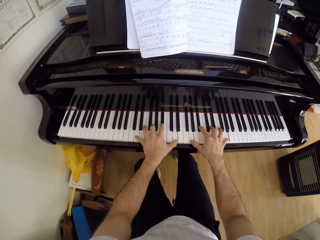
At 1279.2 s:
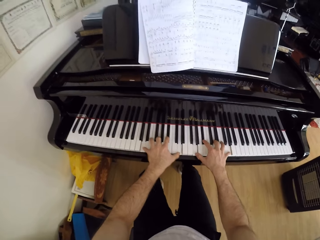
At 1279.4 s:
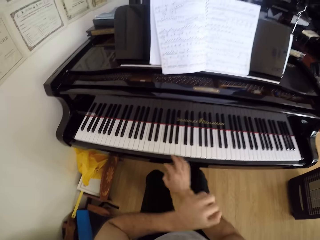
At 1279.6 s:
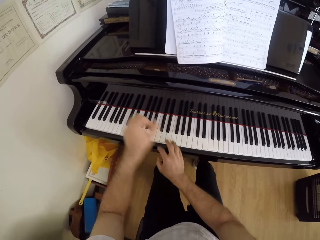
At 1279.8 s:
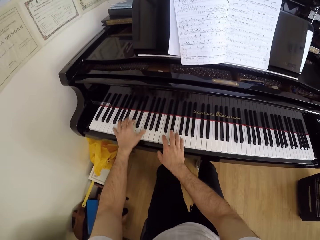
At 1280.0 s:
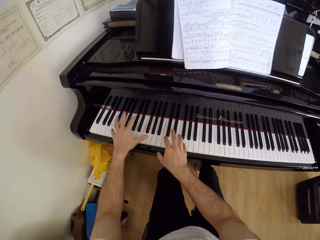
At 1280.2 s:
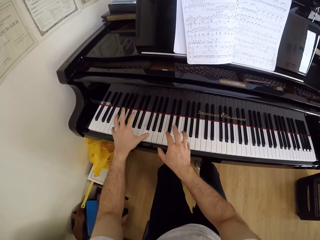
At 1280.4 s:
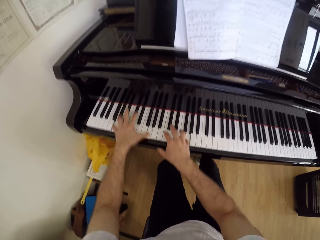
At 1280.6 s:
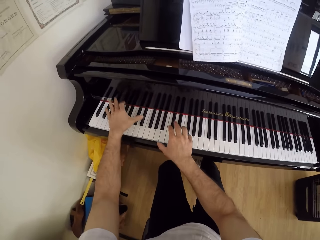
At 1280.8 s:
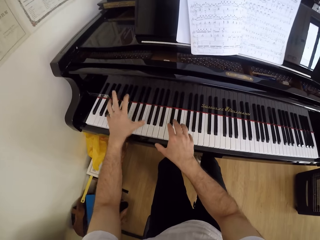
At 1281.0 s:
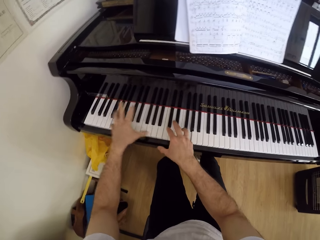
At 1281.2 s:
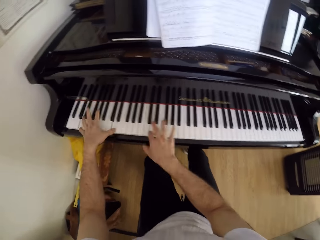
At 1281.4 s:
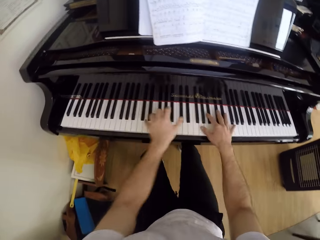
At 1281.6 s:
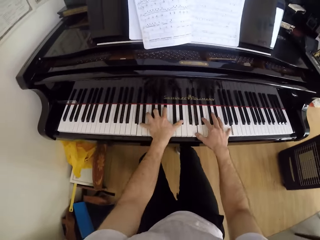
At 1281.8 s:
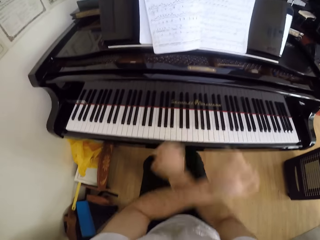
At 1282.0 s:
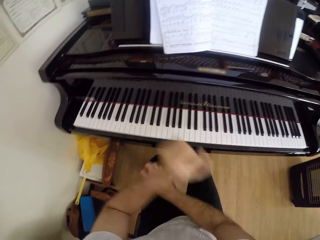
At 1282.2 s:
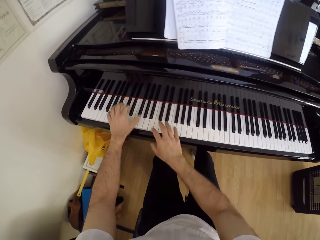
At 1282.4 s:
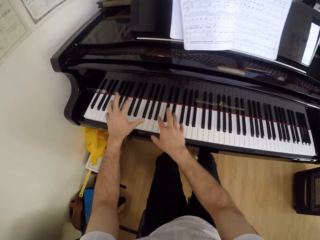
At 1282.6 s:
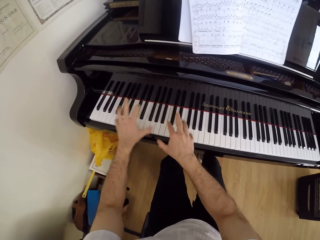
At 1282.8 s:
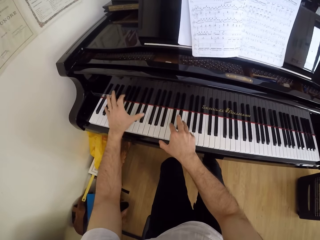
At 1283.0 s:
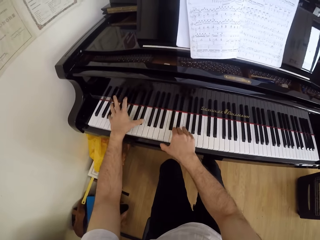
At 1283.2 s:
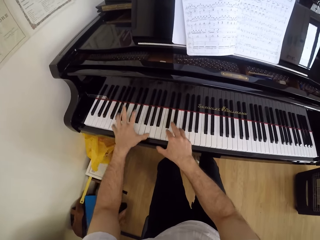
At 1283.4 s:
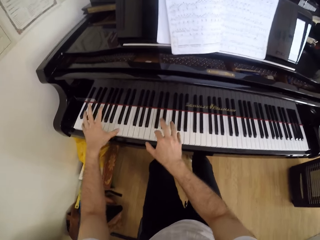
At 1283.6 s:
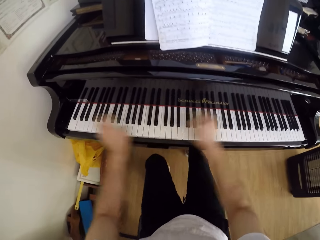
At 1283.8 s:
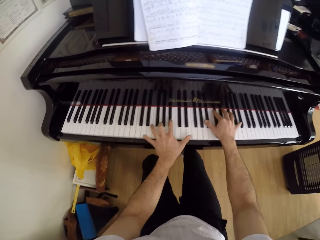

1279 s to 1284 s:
The camera wearer plays the piano with both hands.

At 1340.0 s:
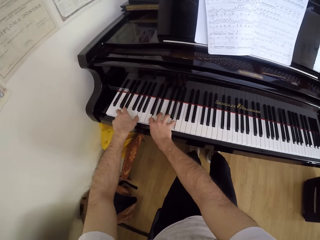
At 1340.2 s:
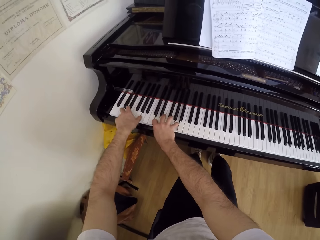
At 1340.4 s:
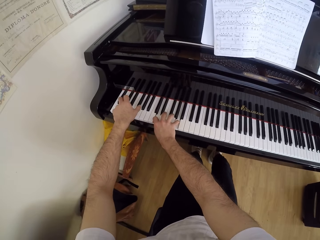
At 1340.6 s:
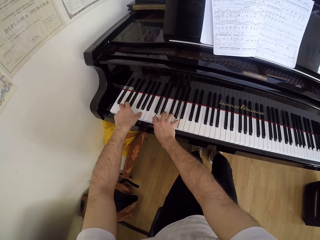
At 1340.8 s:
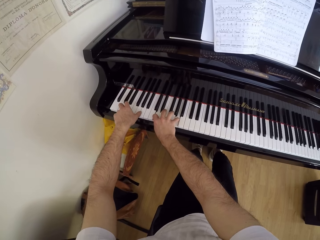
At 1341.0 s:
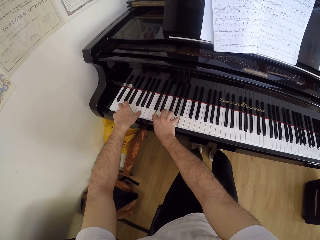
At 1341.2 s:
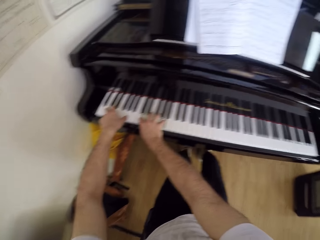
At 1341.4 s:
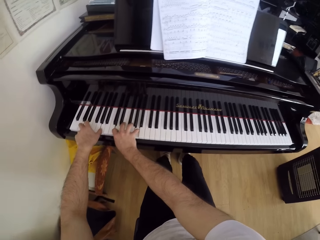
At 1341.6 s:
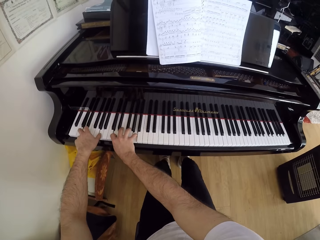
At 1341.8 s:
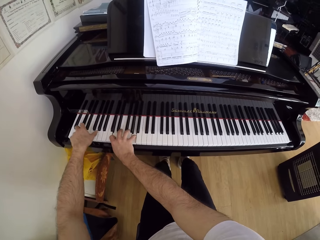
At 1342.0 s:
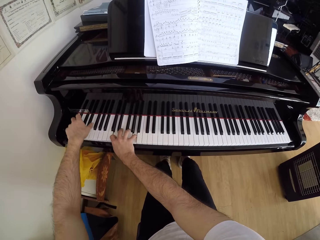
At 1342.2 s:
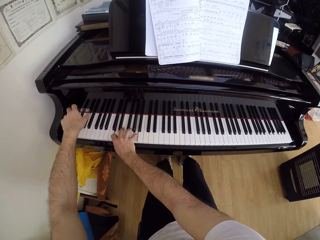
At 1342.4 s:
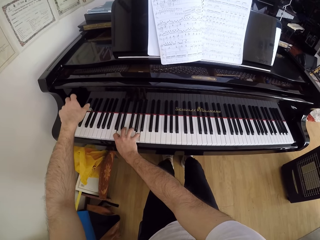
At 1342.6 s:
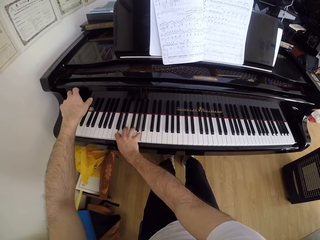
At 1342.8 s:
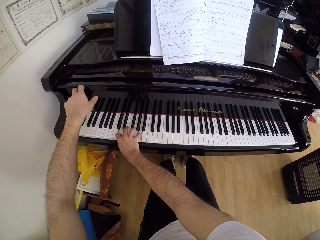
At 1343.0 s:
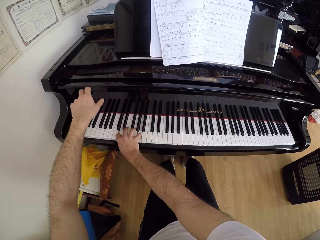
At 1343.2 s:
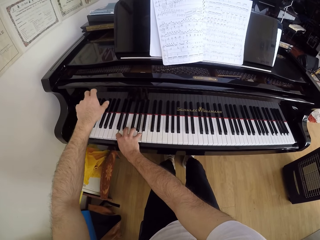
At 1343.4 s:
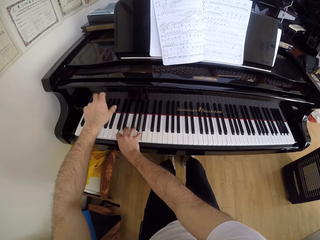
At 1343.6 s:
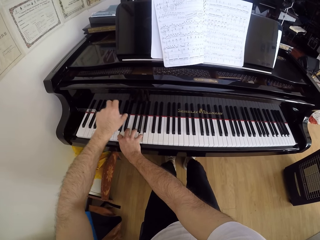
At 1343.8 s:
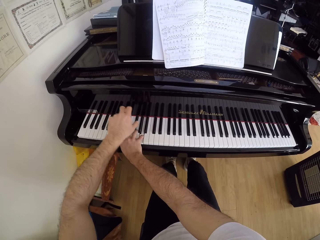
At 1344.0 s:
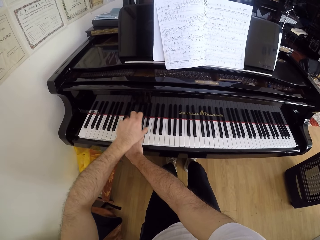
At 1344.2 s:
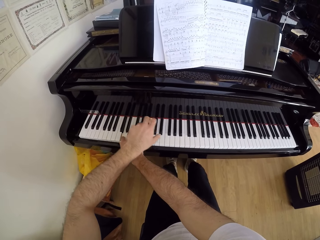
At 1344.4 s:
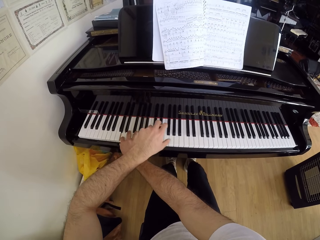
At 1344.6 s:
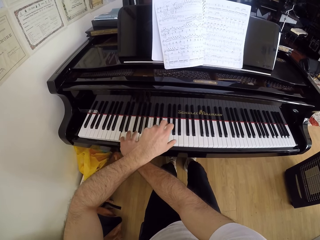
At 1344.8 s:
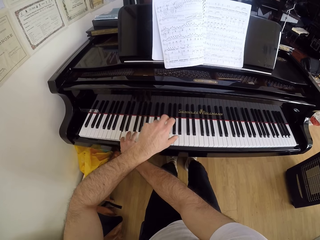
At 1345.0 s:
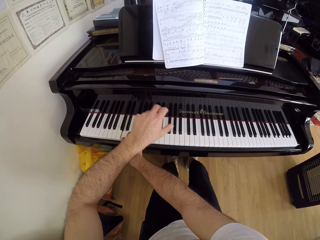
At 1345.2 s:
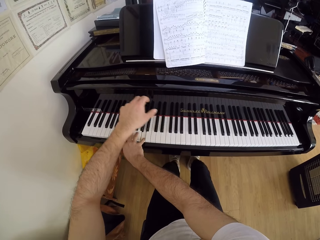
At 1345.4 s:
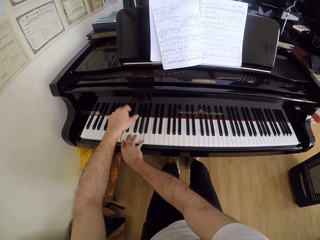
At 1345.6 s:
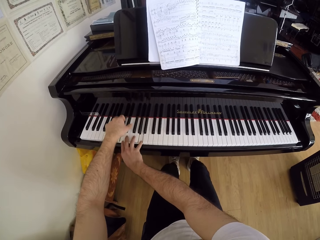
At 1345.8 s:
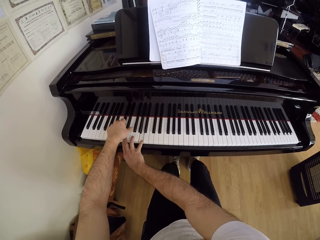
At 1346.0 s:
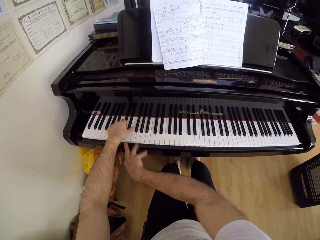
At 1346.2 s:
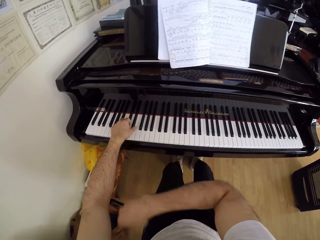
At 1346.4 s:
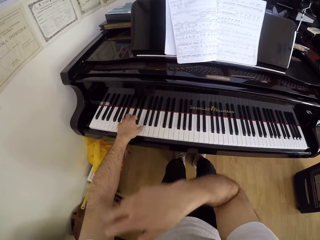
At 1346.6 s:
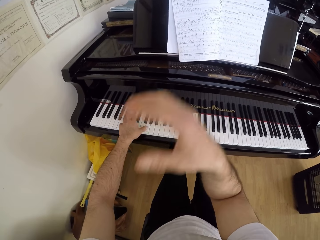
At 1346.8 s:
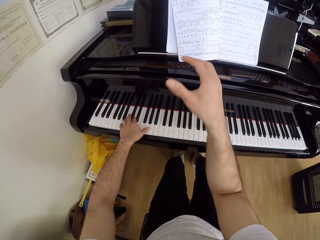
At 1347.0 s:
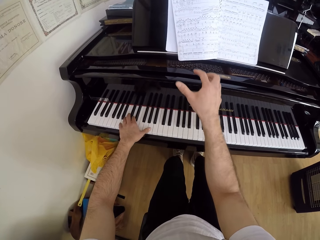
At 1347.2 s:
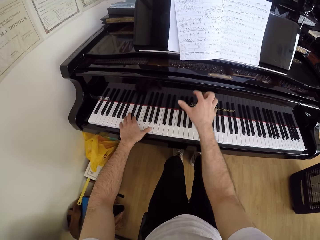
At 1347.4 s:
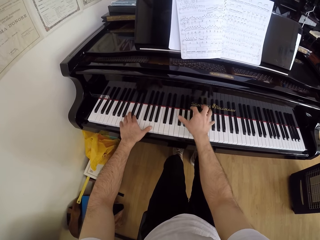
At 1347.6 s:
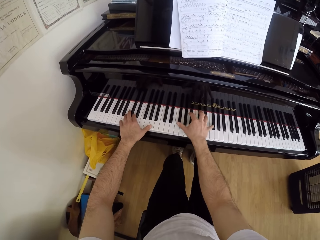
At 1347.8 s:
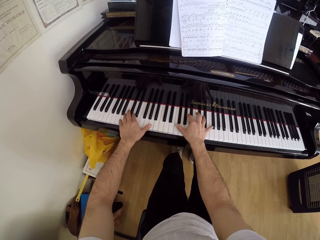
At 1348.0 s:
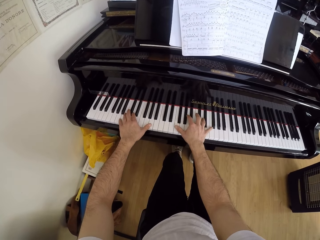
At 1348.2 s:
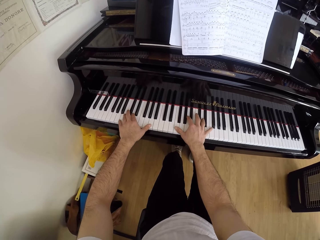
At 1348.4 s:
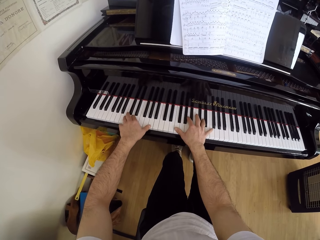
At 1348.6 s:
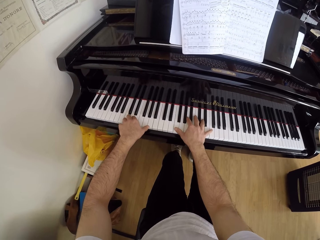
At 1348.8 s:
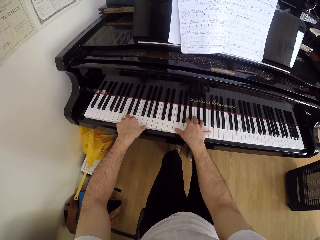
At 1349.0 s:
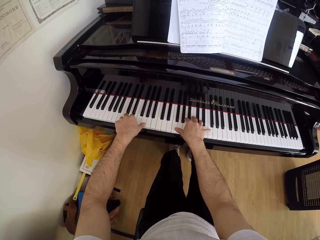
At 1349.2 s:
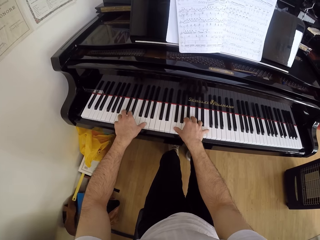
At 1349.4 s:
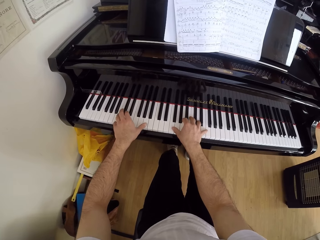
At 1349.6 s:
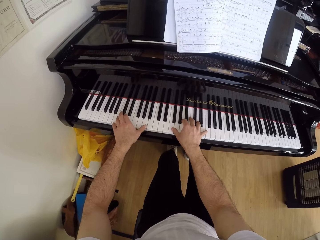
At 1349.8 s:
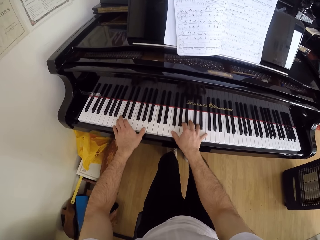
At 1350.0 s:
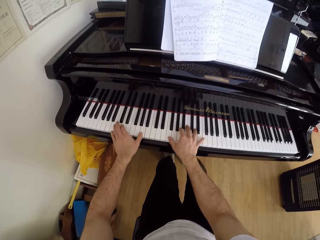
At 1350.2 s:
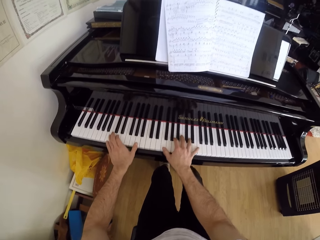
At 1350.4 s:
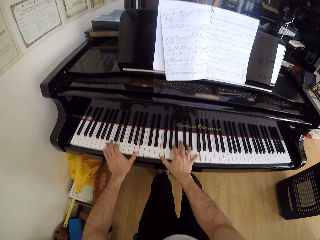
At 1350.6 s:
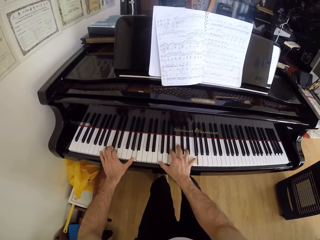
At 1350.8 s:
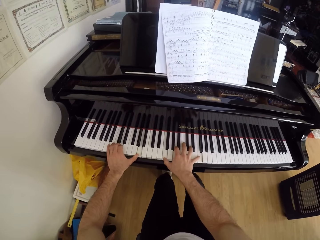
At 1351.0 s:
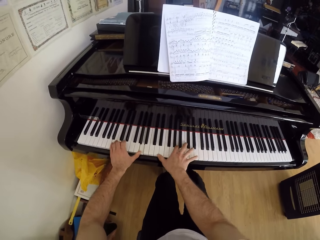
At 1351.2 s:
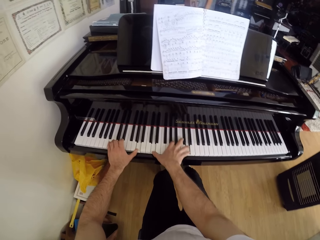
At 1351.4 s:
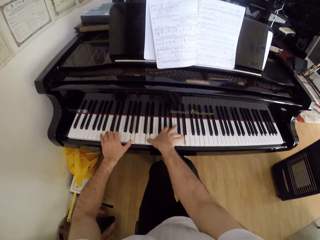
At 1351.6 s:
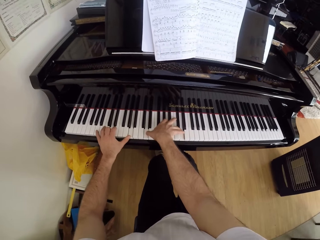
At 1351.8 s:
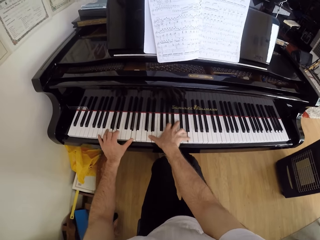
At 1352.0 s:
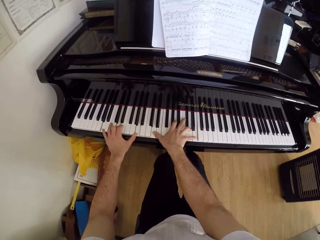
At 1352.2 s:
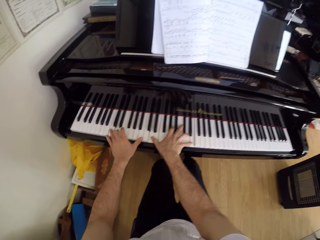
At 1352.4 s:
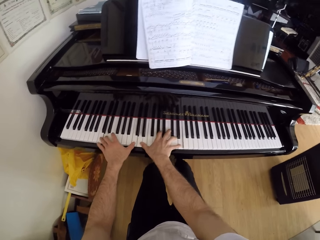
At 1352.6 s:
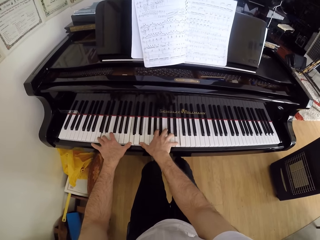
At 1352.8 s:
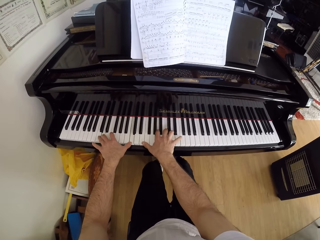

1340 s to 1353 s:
The camera wearer moves the hands. They play the piano with both hands.

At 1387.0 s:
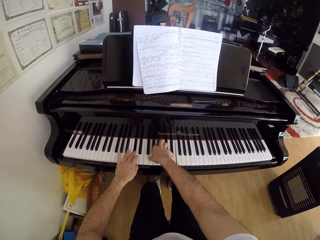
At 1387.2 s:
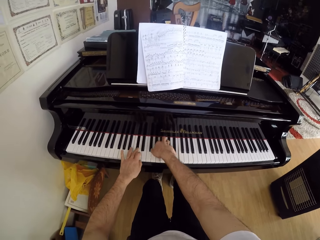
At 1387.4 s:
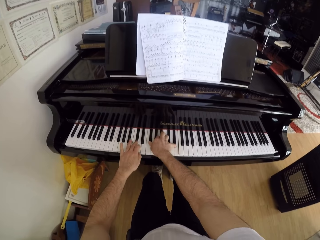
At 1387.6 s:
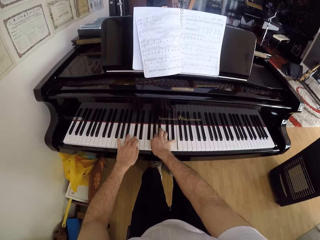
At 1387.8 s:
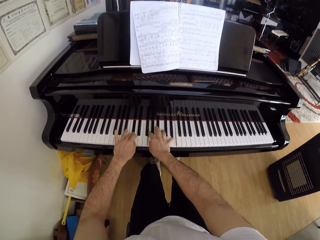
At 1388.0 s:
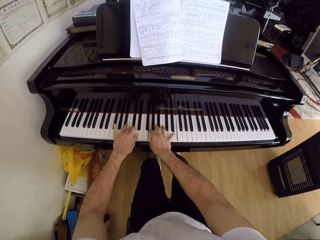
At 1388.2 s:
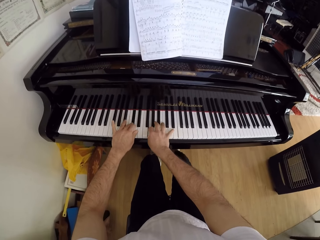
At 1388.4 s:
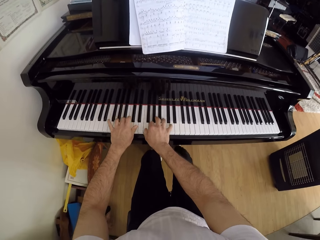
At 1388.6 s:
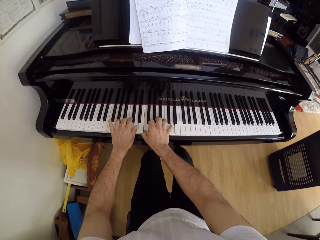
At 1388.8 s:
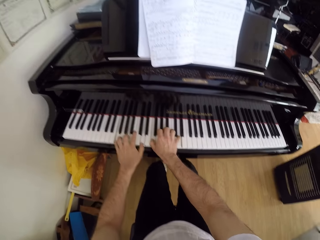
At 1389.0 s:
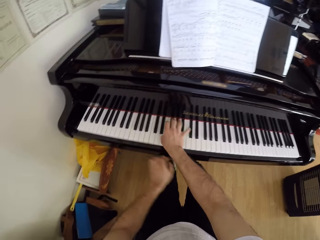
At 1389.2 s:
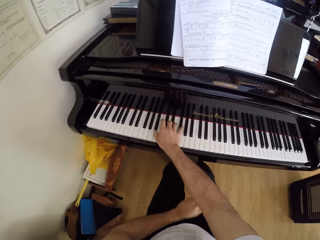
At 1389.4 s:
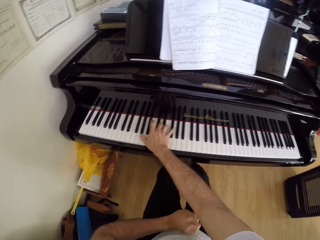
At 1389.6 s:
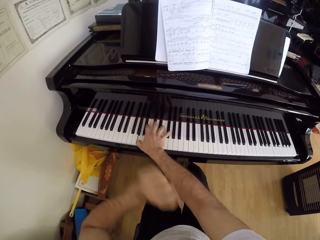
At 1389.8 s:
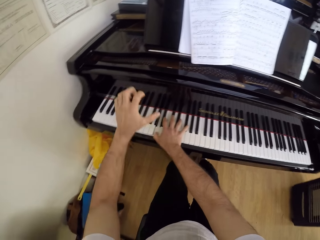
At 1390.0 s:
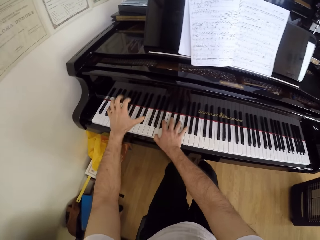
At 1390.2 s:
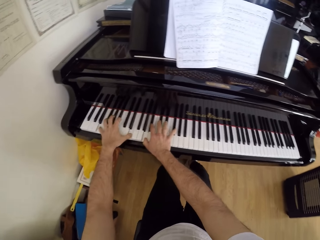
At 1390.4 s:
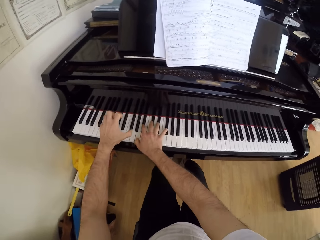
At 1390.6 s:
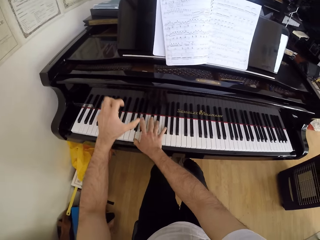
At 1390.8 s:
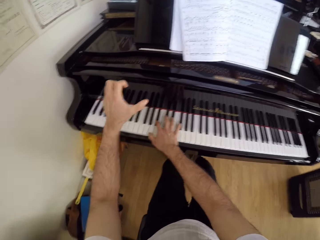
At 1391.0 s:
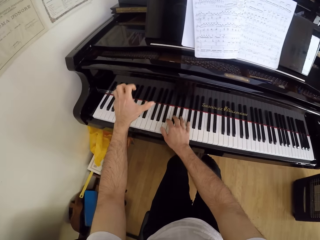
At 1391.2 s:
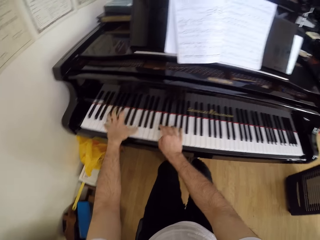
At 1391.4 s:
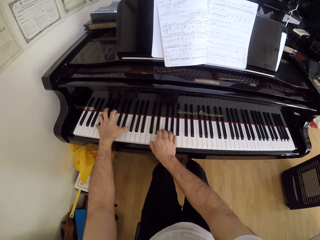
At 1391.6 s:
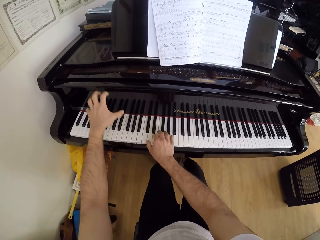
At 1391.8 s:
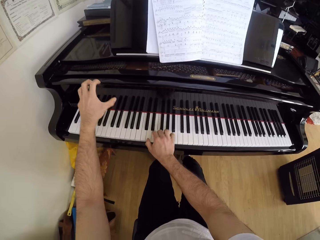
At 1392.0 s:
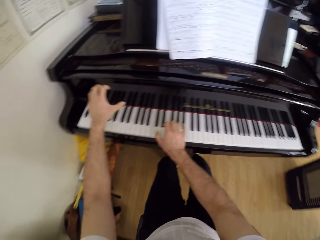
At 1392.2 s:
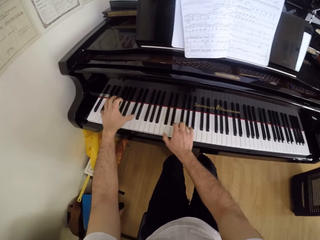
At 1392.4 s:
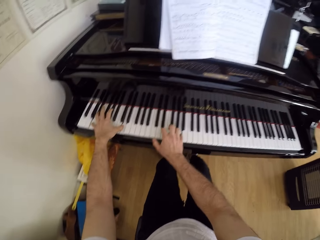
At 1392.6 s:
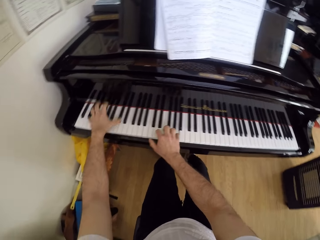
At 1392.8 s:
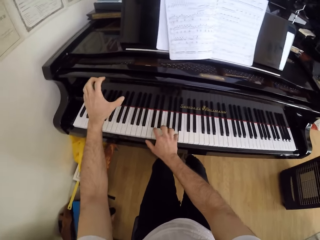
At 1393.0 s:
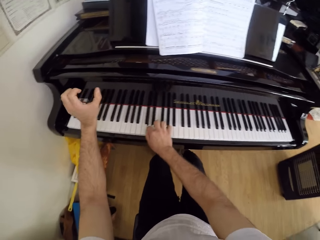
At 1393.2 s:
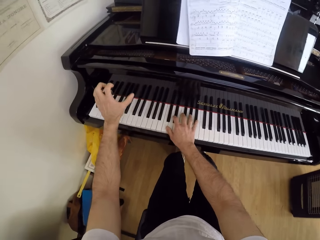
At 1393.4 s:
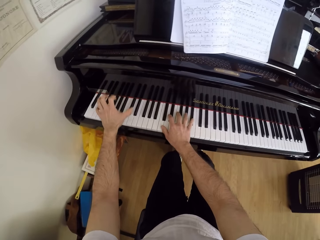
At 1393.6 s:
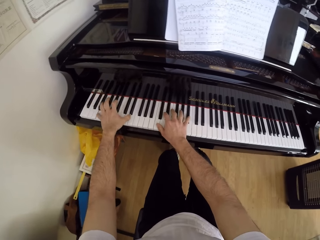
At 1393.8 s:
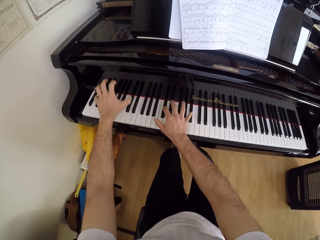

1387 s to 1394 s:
The camera wearer removes his left hand from the piano. He plays the piano. He lifts the left hand. He plays the piano with his right hand.
